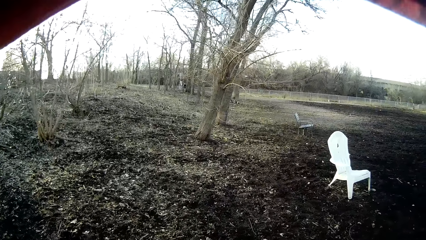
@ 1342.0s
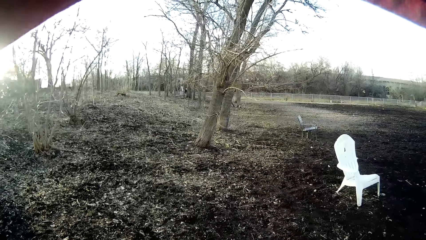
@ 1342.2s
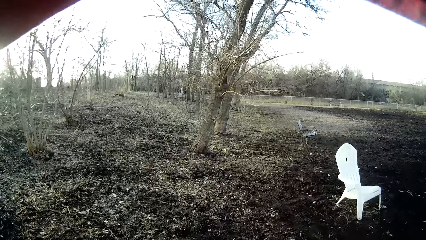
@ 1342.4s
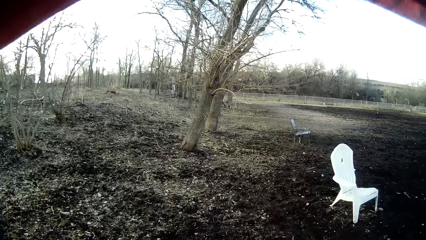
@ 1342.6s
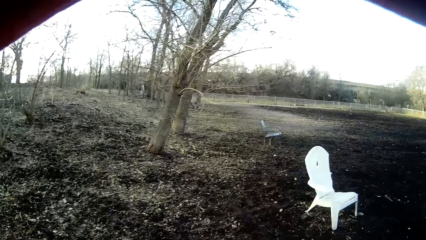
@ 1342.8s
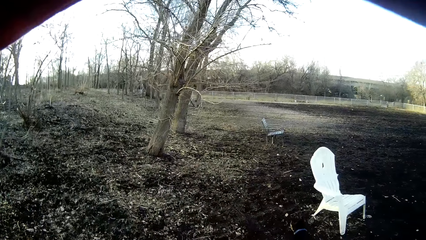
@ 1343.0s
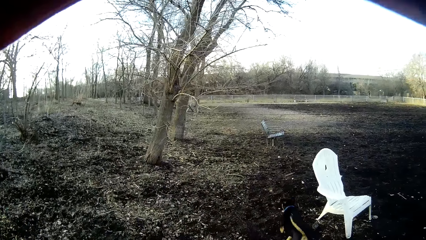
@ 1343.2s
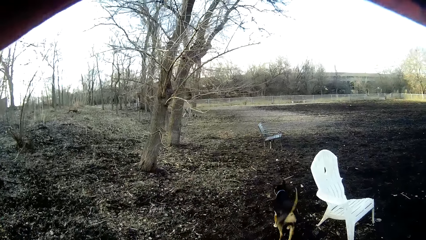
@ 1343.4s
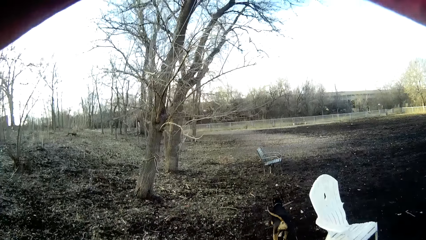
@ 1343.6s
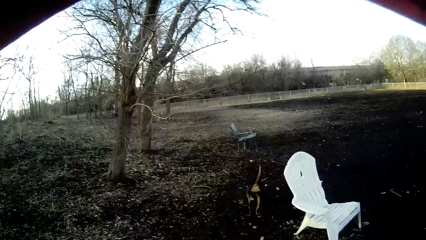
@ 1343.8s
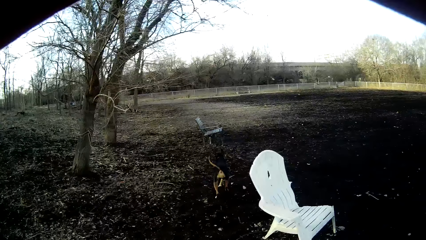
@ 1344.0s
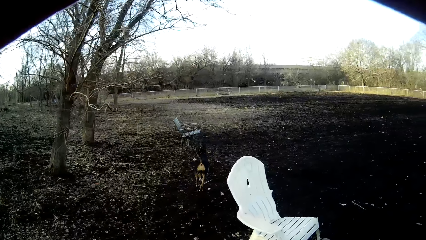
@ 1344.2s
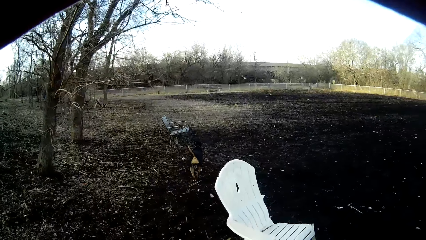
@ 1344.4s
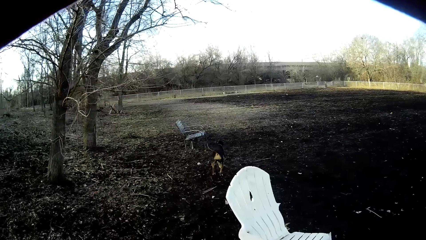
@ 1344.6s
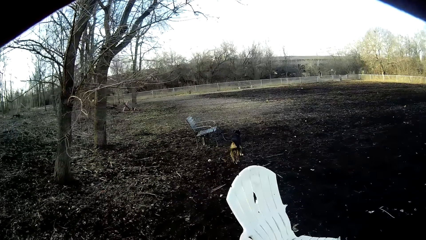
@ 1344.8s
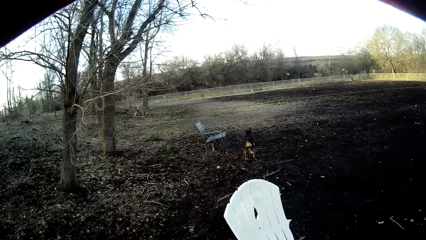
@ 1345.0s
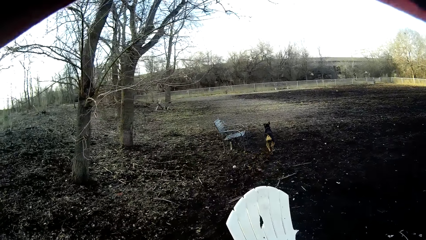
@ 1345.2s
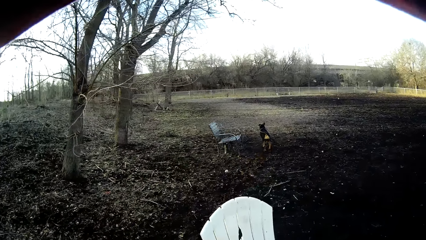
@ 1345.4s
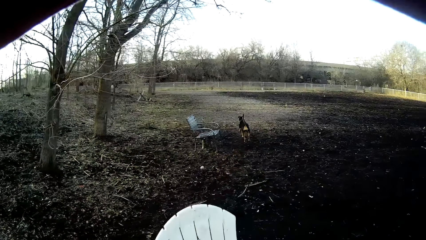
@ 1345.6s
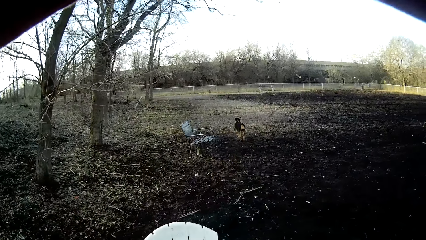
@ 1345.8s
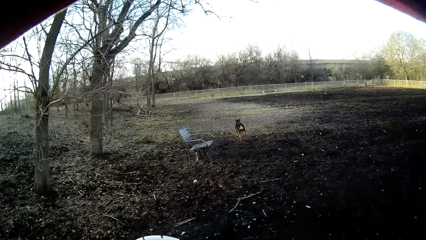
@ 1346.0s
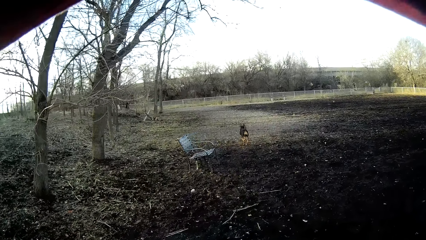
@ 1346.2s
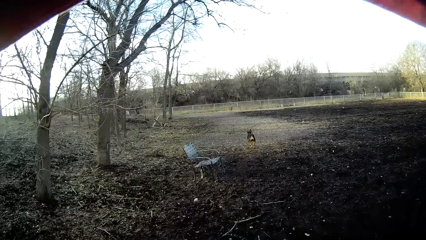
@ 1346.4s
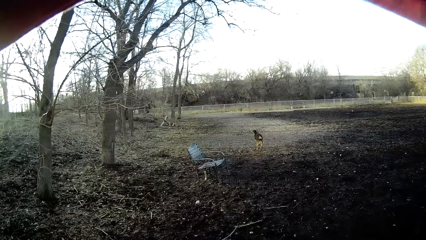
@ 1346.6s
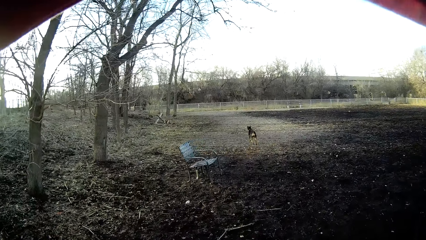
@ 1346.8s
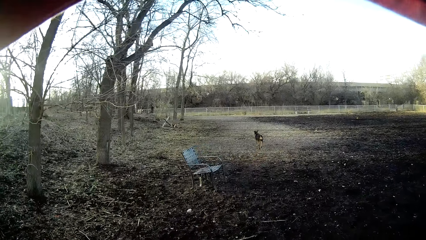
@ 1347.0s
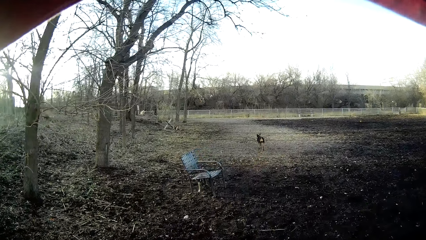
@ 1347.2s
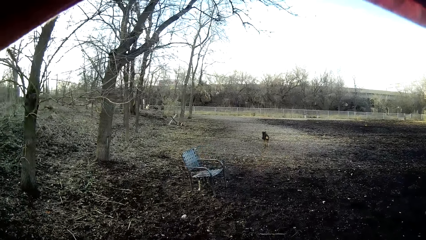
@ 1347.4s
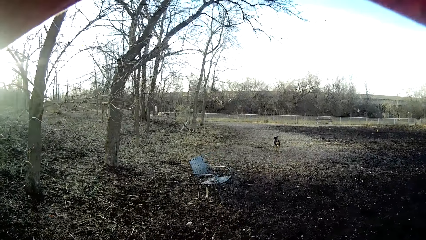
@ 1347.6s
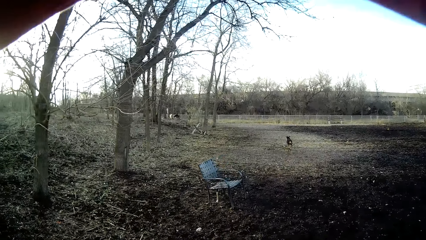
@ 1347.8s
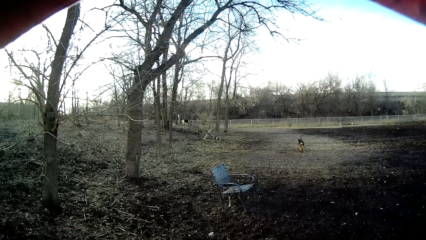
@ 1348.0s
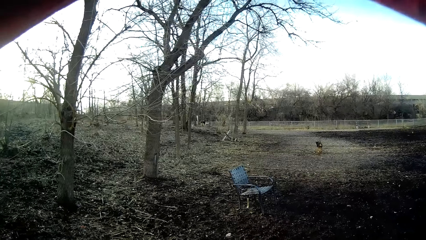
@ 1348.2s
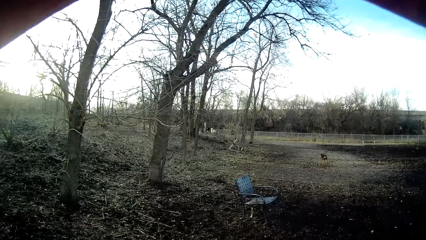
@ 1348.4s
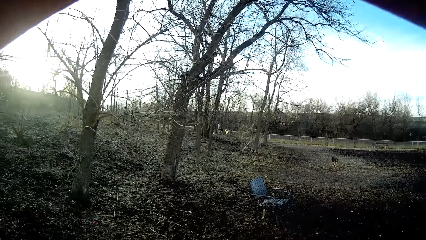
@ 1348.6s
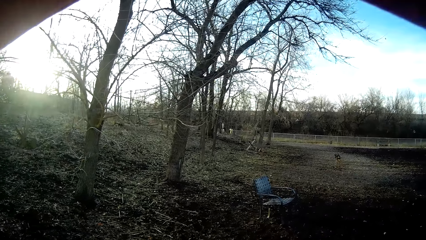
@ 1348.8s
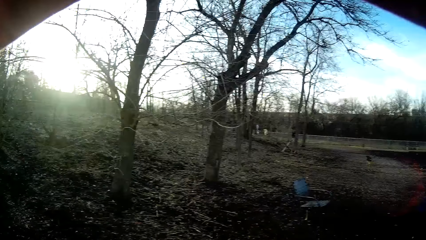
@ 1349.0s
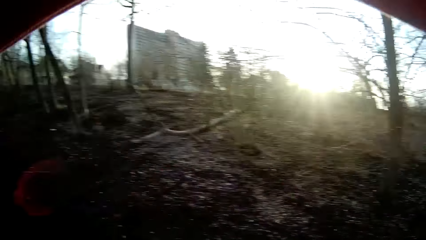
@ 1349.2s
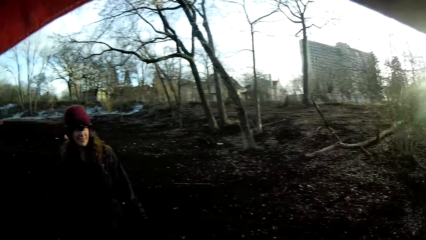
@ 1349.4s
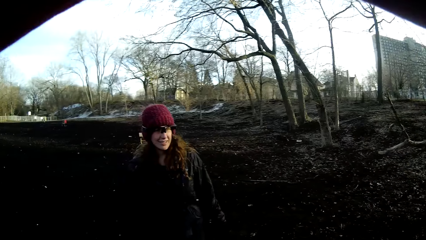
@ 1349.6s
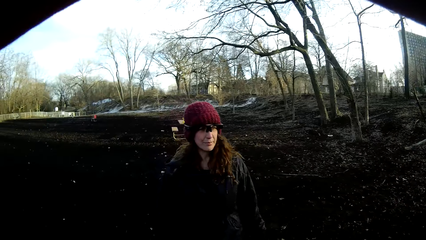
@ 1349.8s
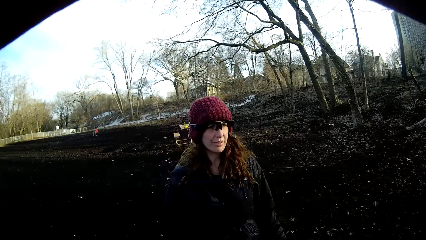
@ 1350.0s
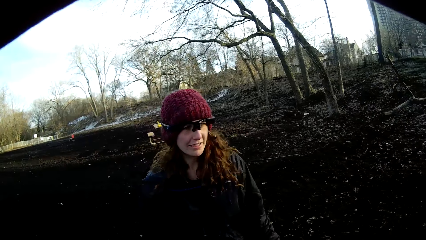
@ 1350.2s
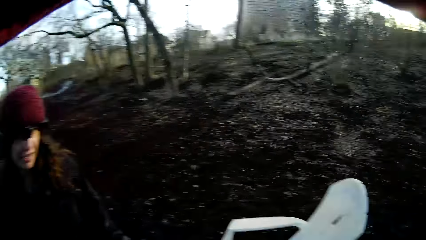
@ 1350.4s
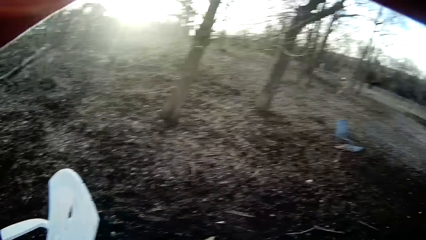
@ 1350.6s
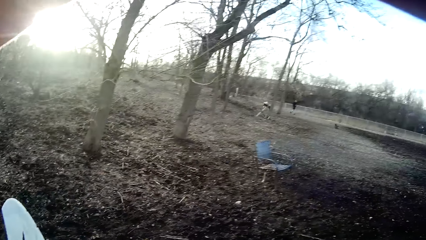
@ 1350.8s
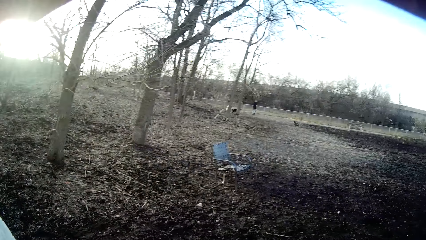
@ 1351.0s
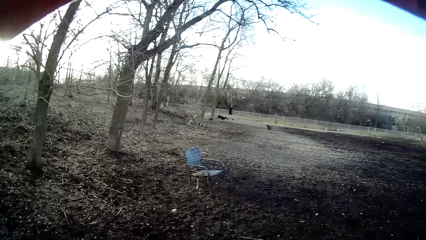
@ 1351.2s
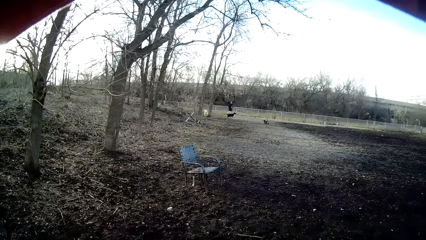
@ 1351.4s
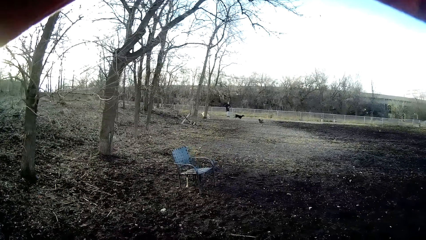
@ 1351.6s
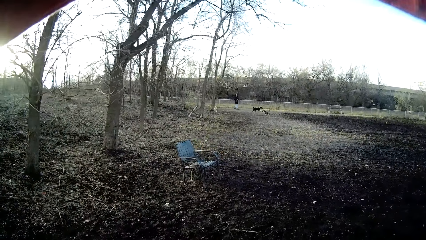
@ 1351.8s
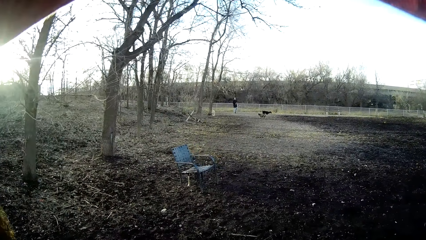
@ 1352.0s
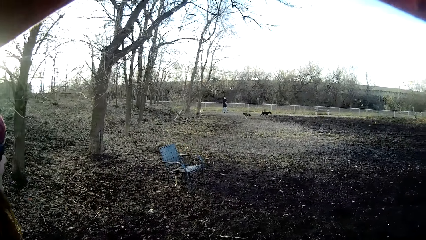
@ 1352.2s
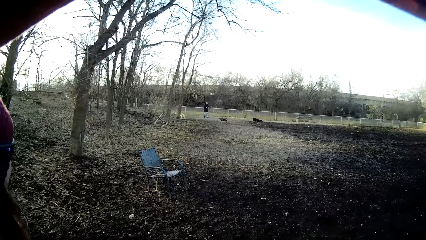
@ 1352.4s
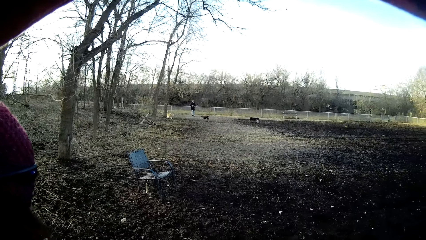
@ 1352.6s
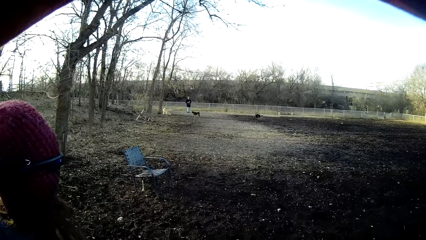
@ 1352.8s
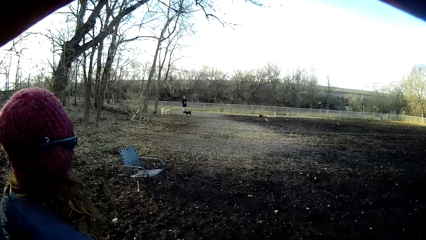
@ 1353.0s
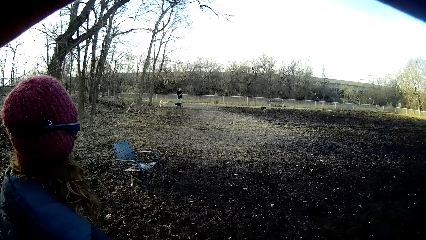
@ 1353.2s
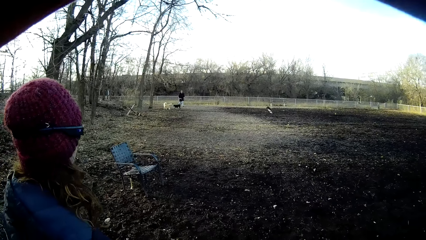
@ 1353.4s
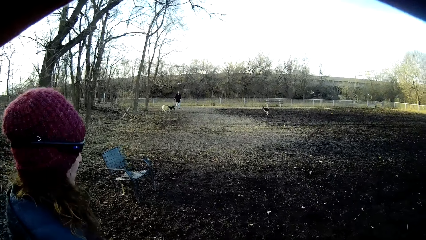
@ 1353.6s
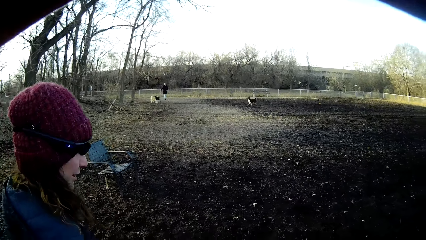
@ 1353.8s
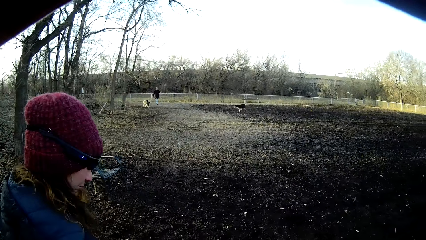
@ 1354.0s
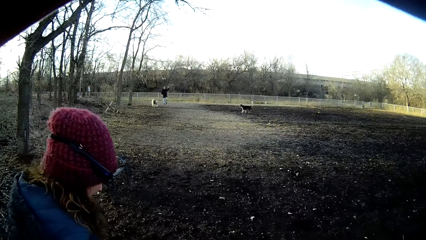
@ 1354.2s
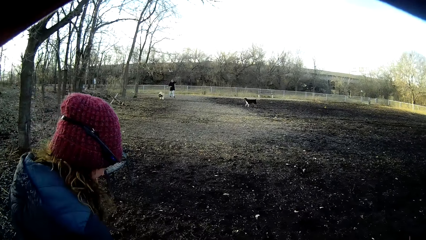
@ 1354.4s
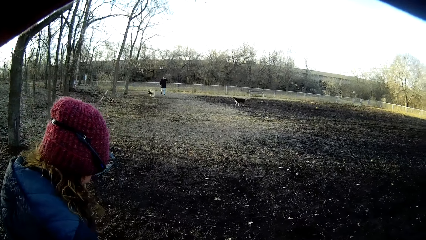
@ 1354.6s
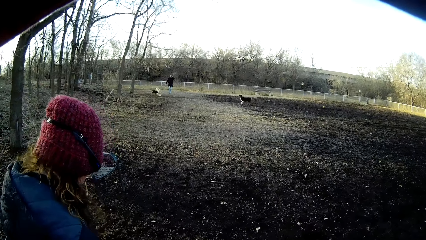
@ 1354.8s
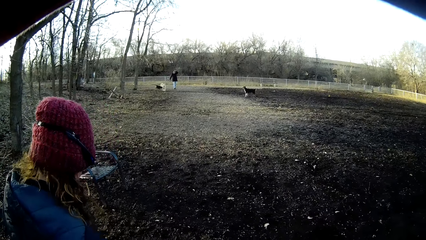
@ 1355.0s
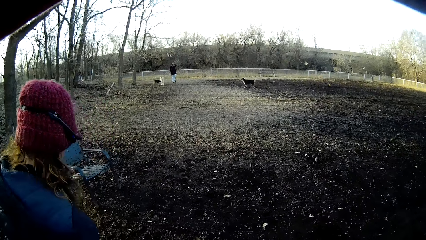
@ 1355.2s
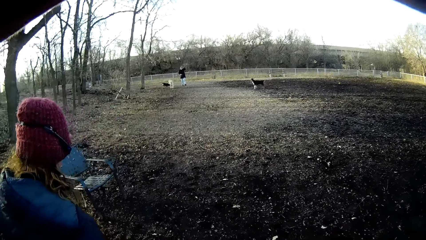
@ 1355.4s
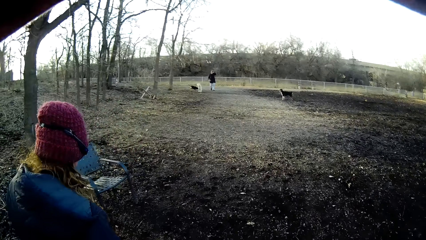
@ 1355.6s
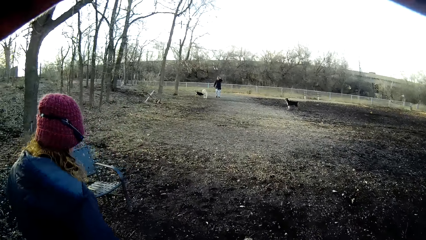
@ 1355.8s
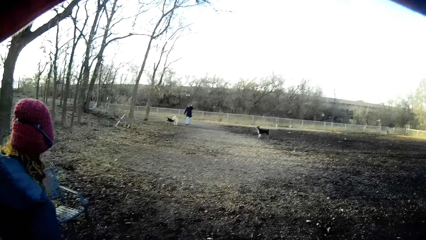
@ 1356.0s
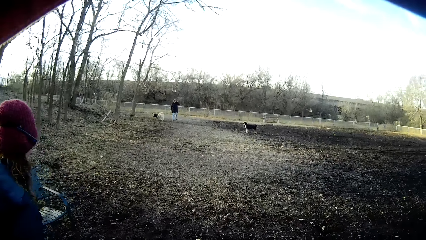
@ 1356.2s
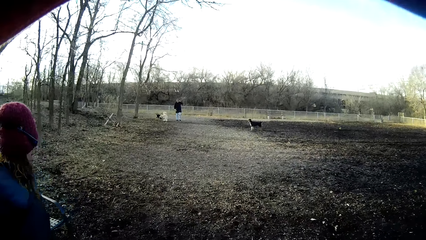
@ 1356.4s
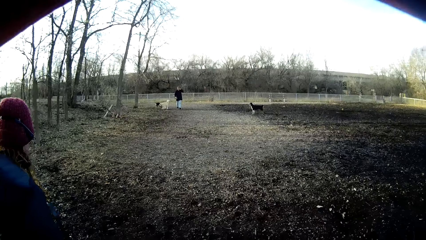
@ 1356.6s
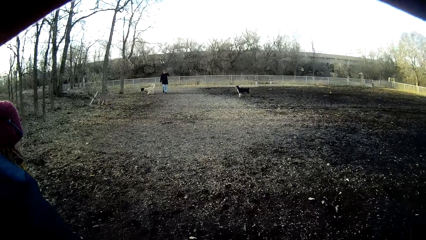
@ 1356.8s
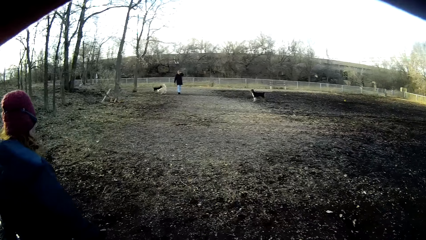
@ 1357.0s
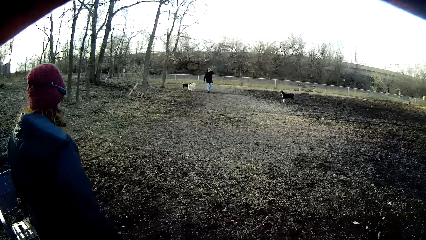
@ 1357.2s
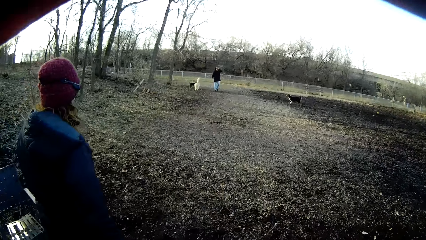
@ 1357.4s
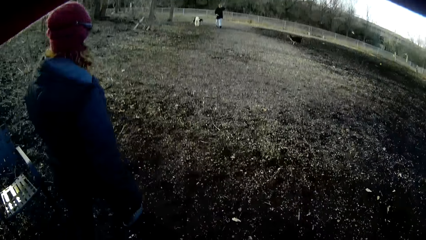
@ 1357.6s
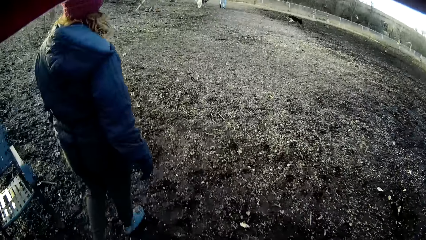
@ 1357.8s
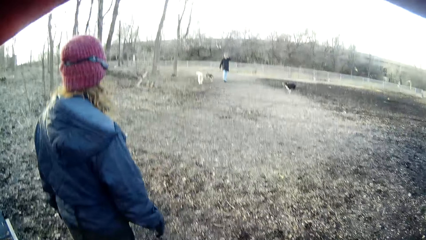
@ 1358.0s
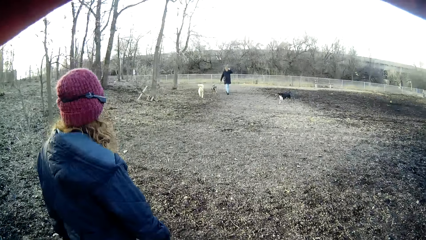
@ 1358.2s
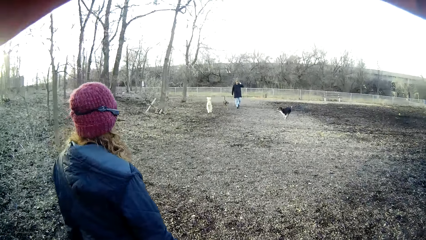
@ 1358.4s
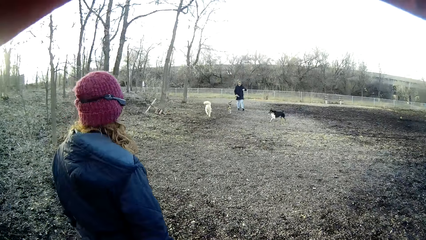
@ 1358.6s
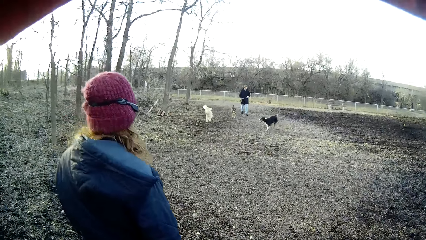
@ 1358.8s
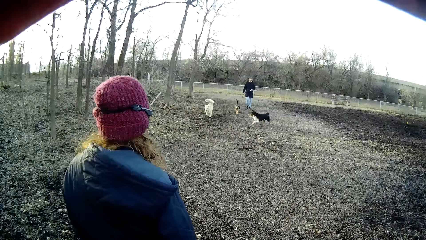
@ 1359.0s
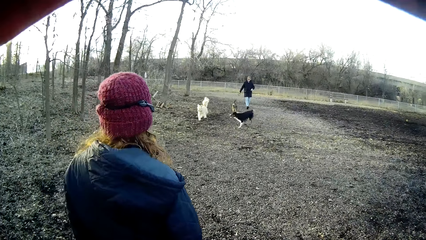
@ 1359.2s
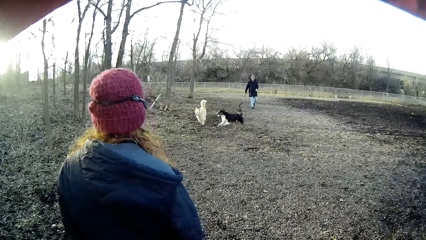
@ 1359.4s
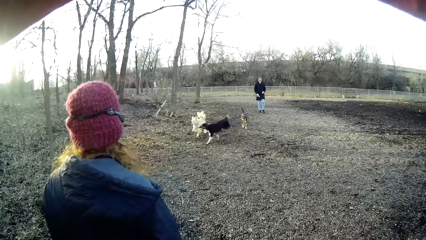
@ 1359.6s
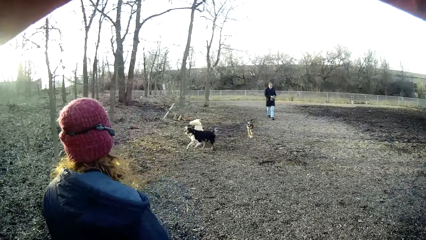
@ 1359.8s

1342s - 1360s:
The camera wearer looks around. A woman walks towards the camera wearer. The camera wearer stares at the dogs. They follow the woman. They walk in the field.
